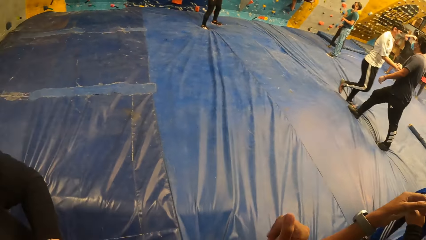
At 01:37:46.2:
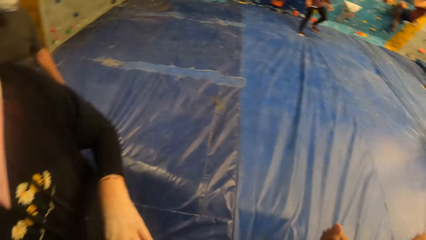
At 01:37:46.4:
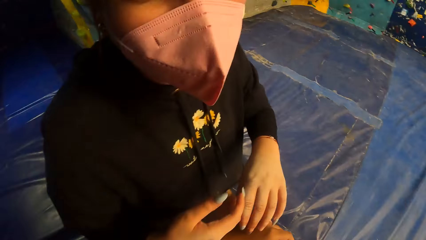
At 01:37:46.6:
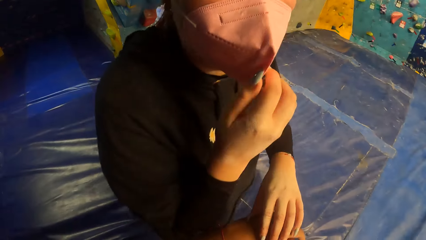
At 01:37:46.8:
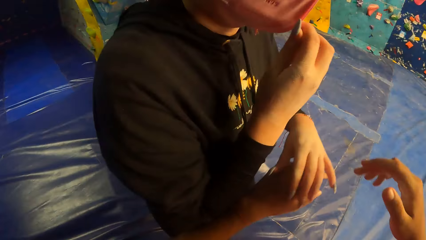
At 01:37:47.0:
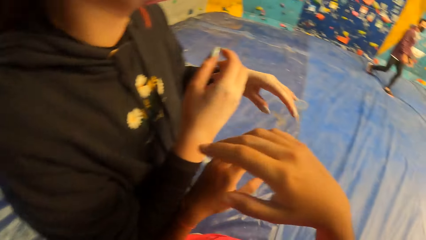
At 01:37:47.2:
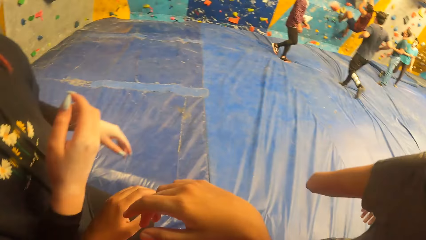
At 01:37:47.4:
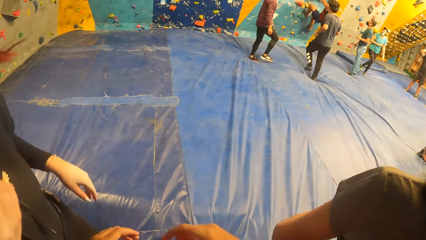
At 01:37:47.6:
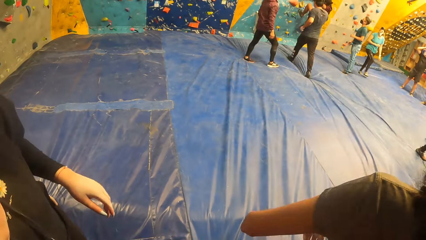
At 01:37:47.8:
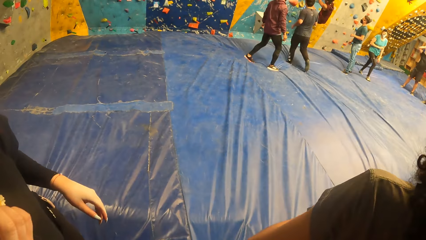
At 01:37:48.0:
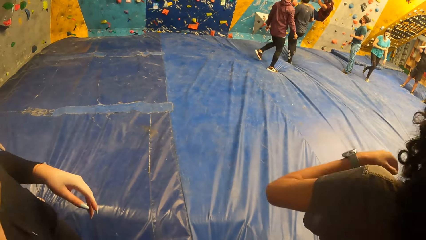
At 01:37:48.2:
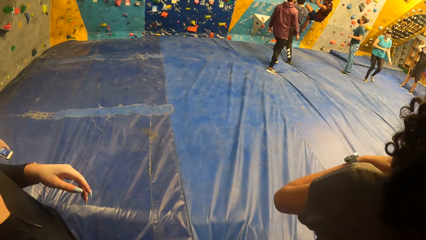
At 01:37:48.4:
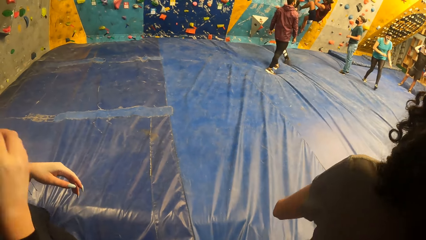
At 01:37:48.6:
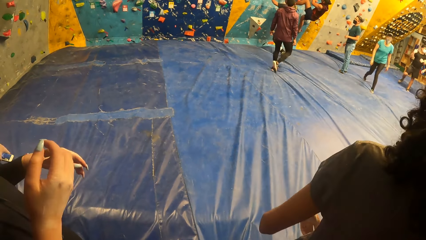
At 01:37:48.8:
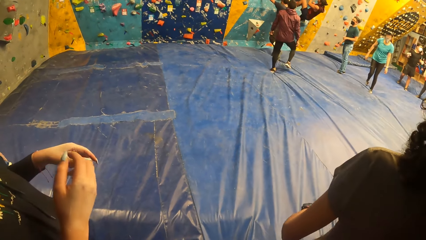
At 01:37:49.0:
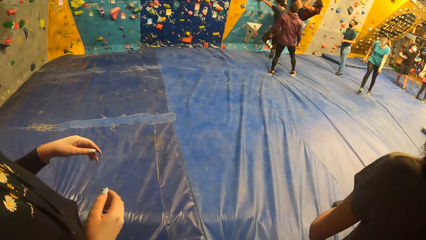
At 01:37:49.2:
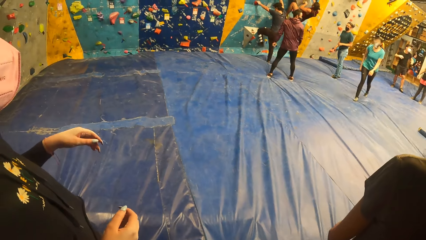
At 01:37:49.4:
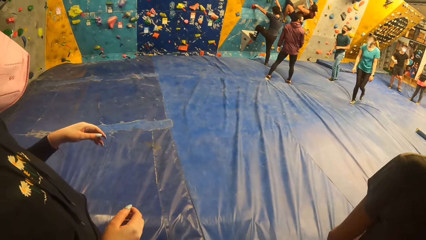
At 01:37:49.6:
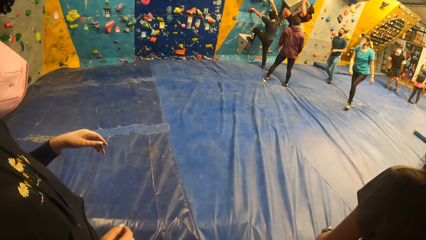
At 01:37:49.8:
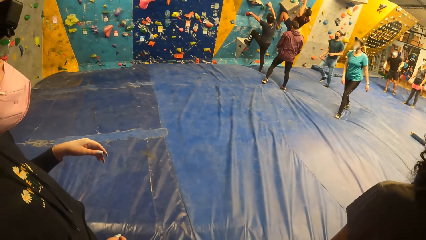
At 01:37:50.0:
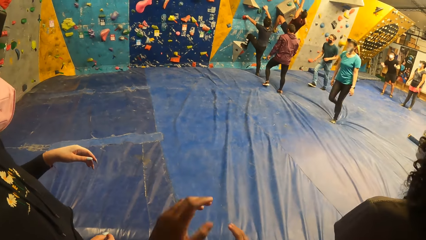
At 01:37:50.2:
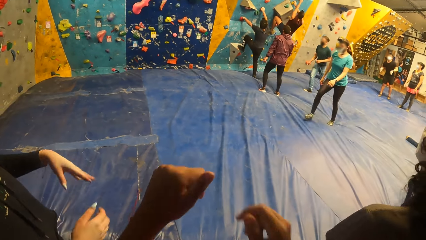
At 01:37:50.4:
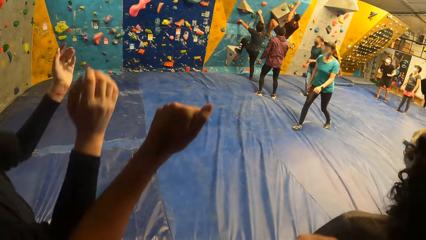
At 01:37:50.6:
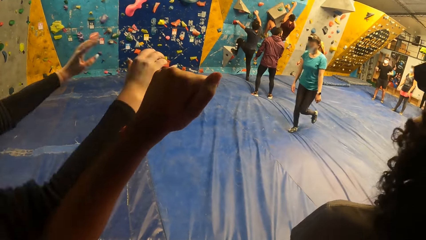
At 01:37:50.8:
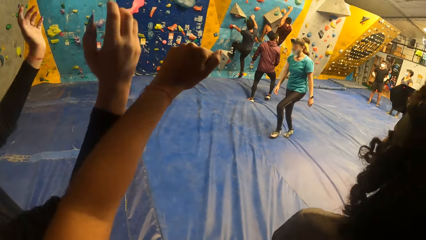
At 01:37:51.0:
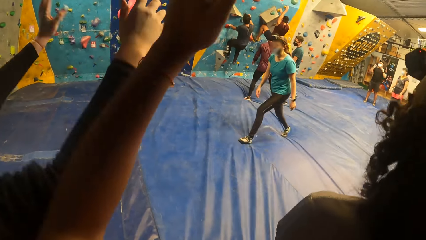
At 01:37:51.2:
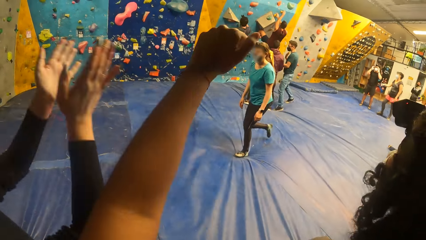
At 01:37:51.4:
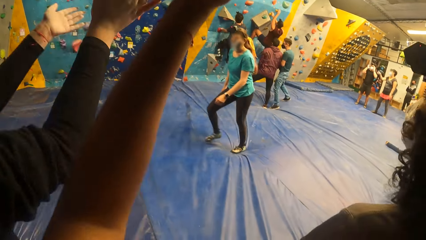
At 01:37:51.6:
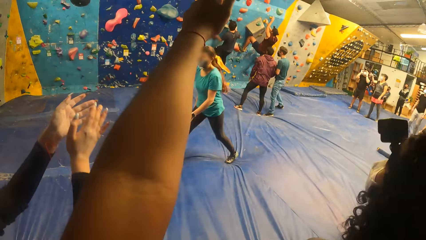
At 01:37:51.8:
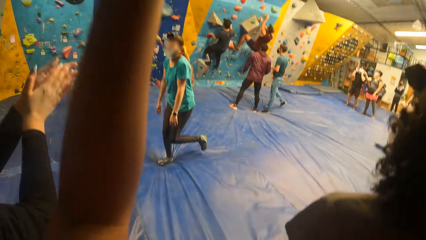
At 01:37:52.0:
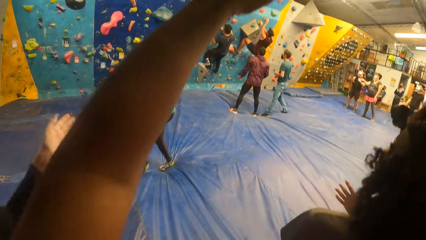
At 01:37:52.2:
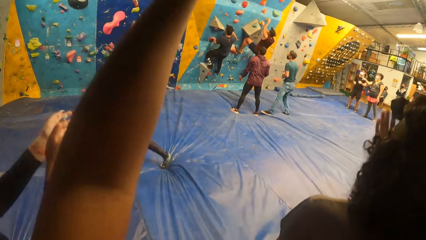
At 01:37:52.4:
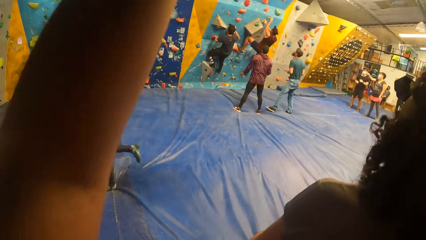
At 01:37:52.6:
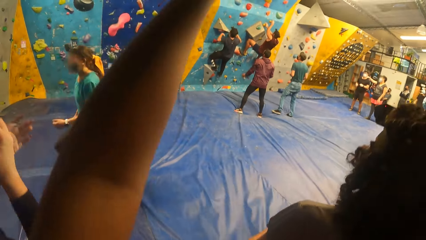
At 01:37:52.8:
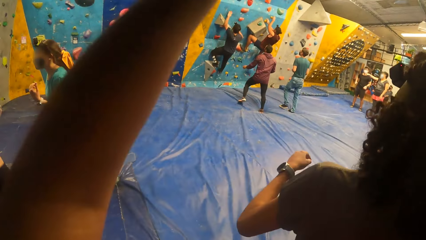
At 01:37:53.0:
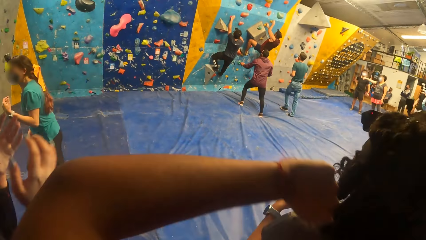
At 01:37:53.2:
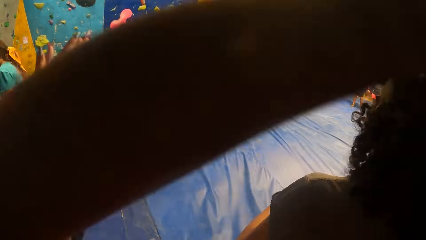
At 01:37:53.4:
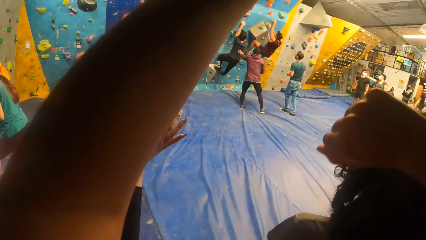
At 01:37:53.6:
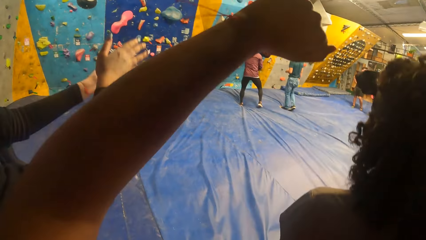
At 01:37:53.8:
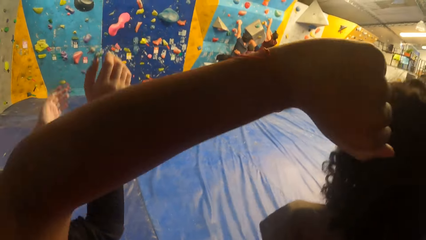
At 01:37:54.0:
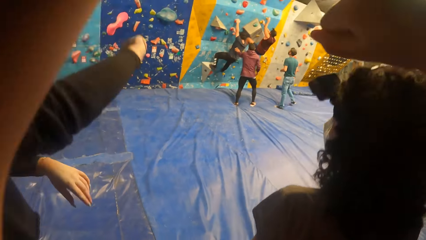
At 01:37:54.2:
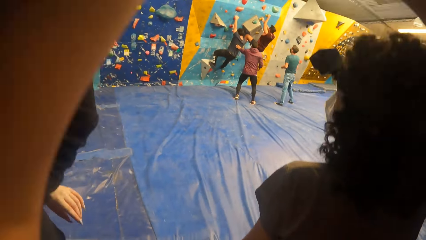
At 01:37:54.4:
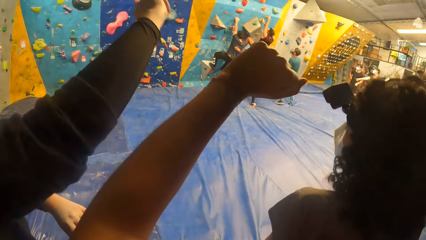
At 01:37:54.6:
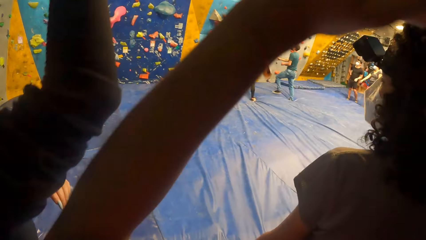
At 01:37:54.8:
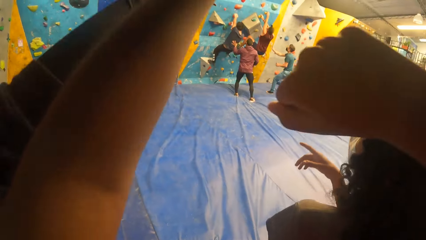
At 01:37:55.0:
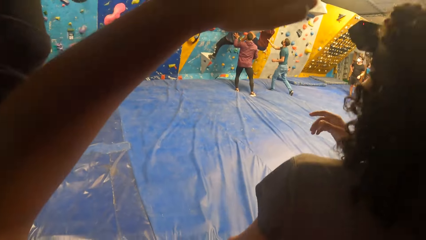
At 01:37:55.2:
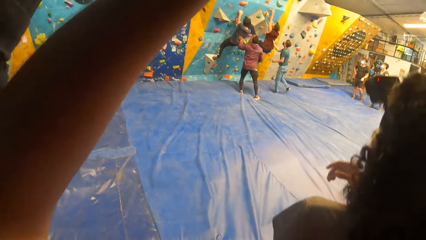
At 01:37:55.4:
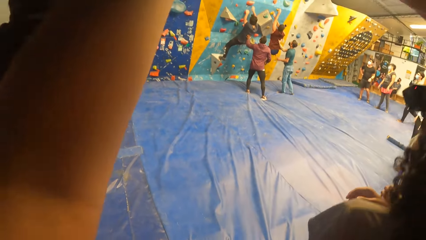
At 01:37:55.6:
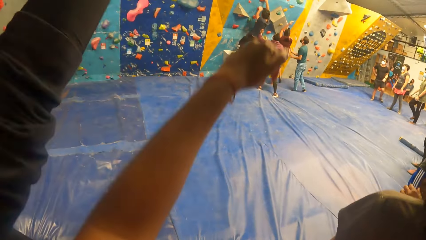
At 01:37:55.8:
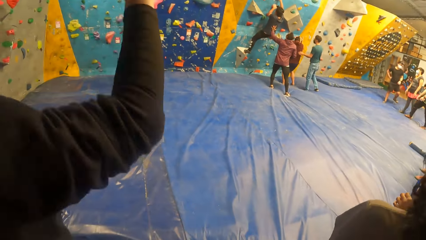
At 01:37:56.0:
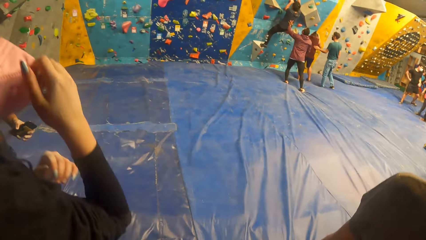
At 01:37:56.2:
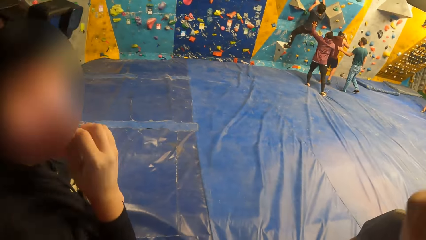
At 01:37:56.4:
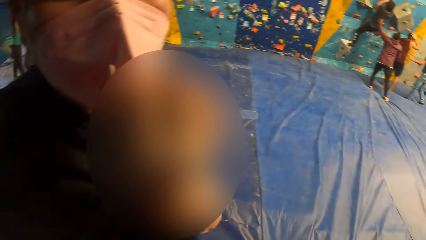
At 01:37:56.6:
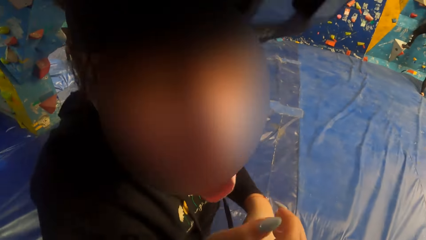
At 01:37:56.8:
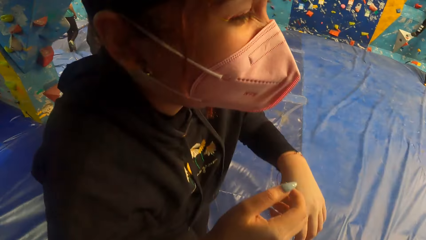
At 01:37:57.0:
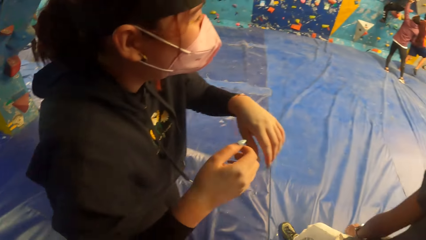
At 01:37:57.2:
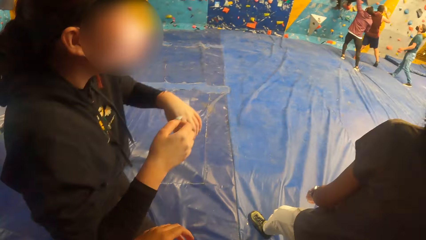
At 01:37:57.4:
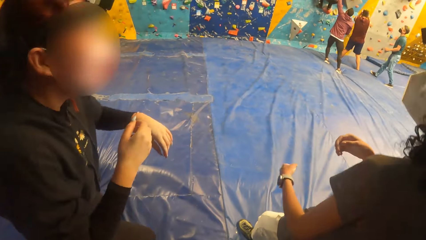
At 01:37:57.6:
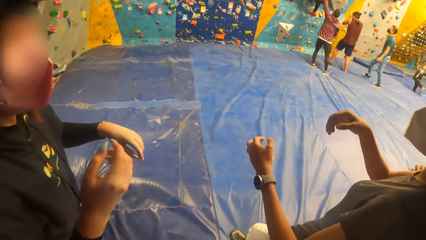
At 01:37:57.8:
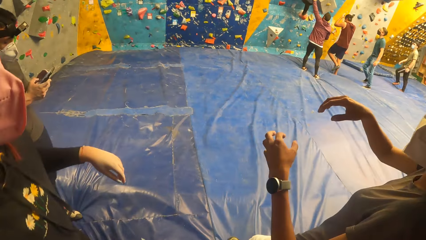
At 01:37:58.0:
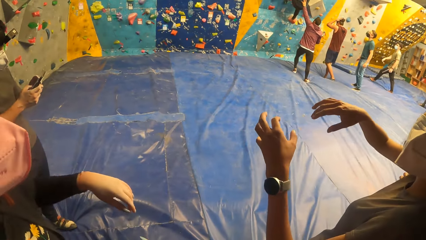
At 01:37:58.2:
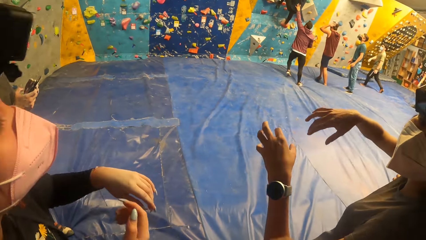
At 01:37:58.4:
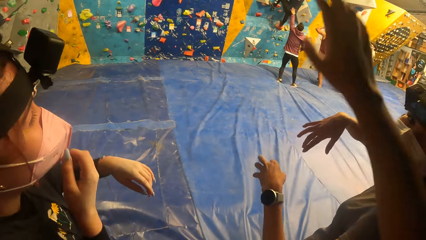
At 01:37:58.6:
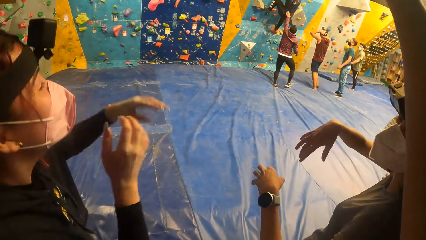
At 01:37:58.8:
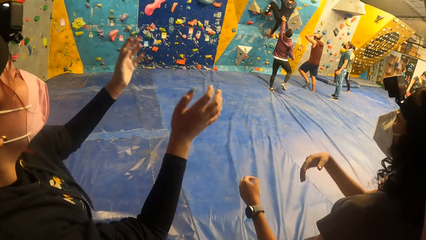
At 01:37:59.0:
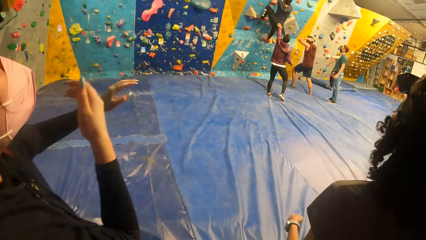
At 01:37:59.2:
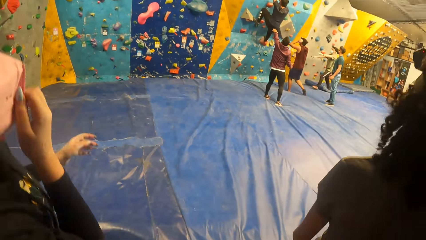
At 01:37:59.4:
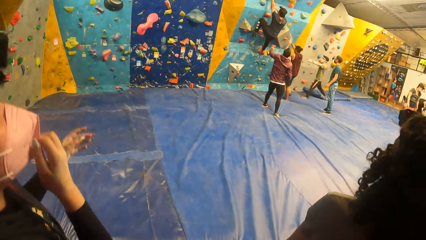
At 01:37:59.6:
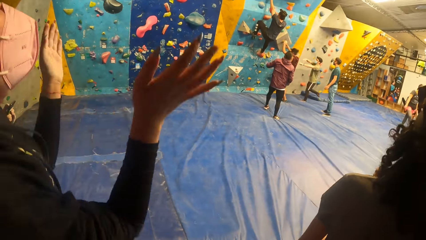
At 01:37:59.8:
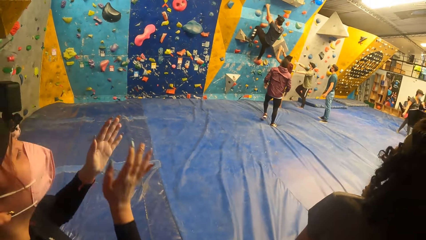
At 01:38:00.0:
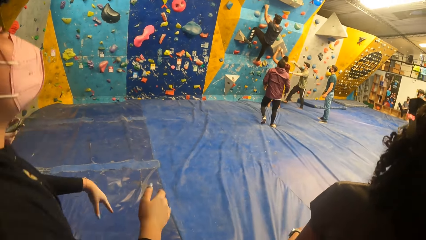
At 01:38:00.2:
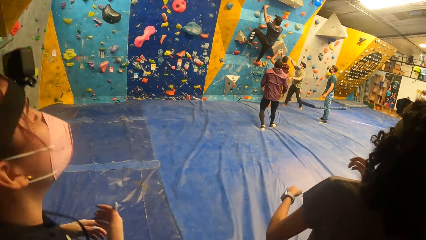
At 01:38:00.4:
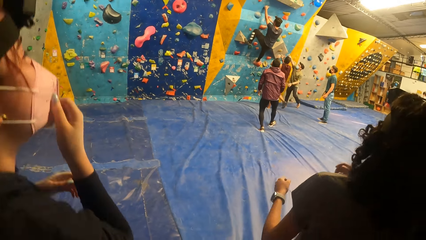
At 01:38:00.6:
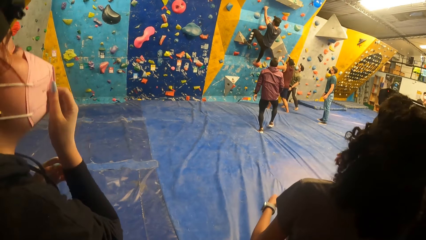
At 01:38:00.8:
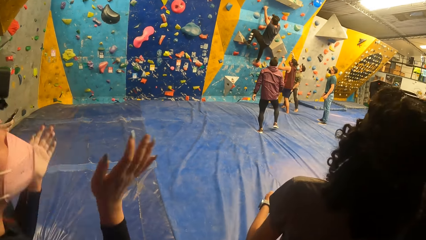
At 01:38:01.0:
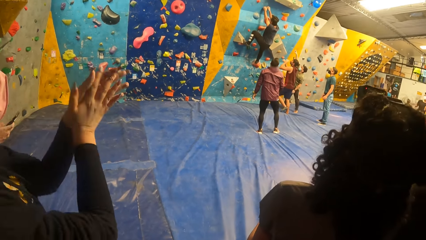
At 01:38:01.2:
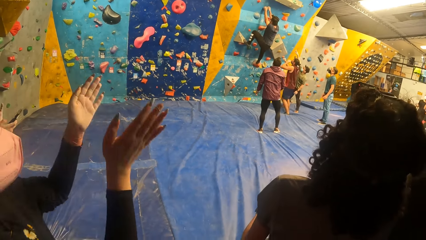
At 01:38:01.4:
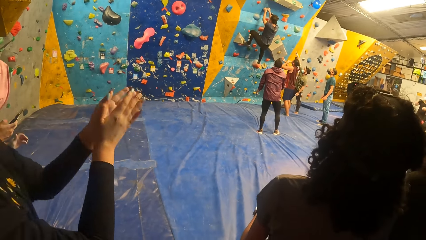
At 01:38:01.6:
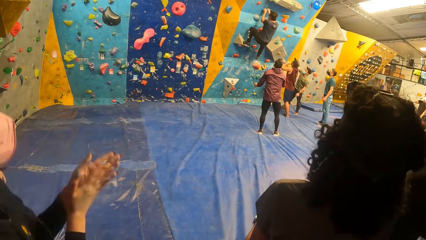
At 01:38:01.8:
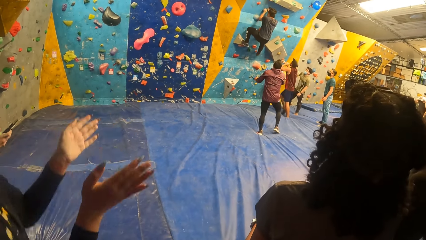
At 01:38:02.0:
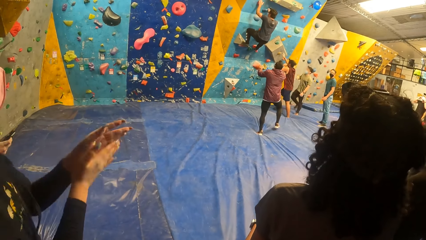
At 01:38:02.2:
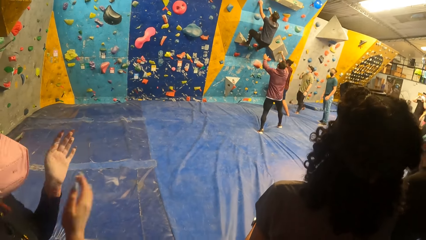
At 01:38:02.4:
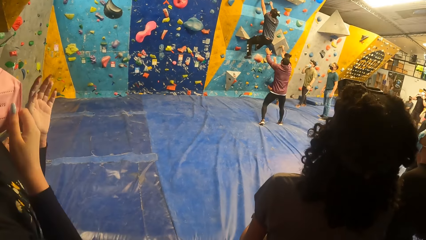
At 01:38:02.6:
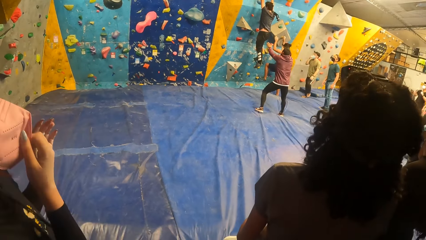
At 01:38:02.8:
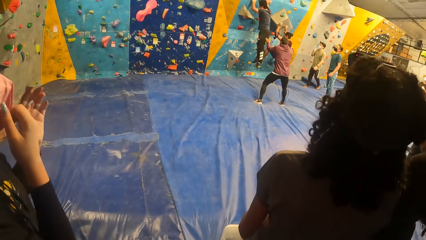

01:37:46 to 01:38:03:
A man shakes hands with another man. The camera wearer interacts with a woman. The second man climbs the bouldering wall with both hands. The camera wearer raises her left hand above her head. The woman raises her left hand above her head. The second man lands on the floor on his feet. A third man supports the second man with his left hand.
